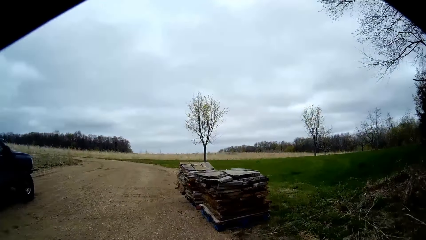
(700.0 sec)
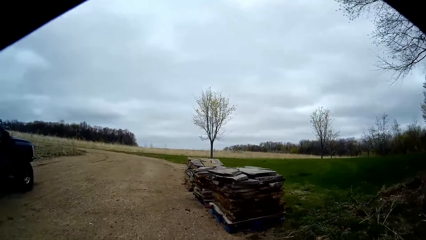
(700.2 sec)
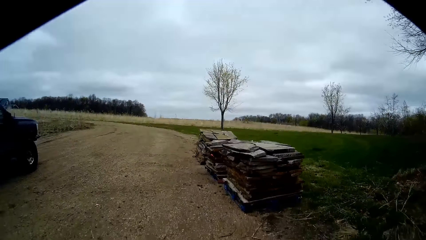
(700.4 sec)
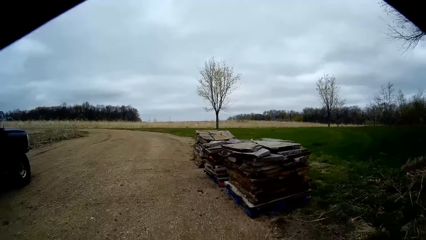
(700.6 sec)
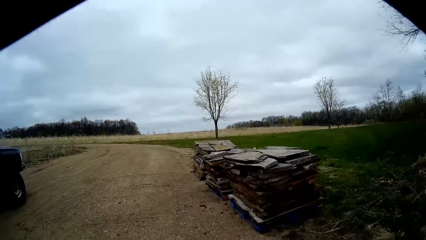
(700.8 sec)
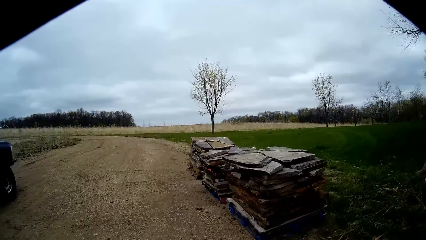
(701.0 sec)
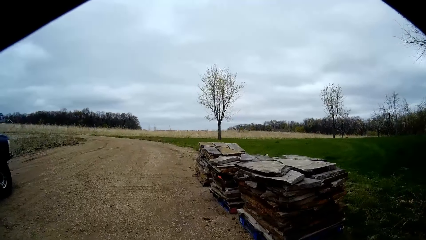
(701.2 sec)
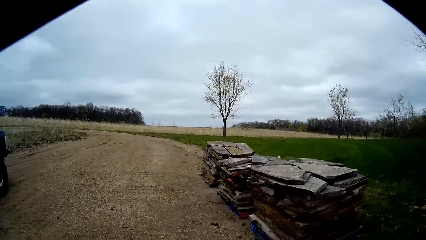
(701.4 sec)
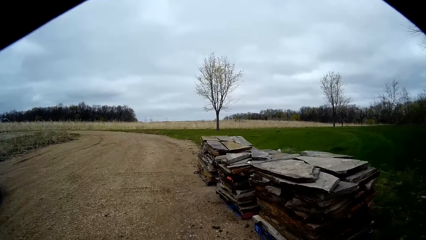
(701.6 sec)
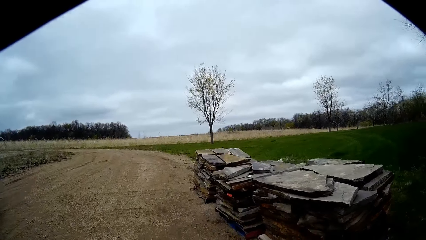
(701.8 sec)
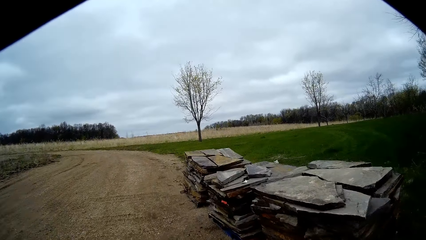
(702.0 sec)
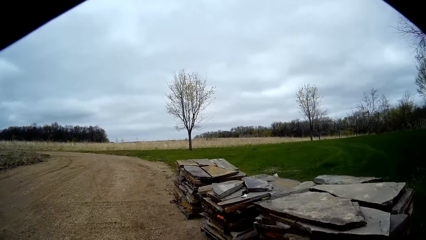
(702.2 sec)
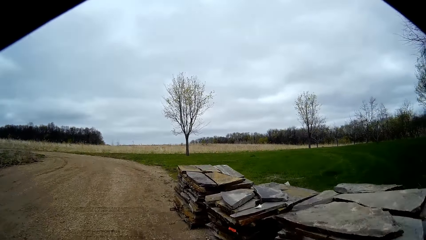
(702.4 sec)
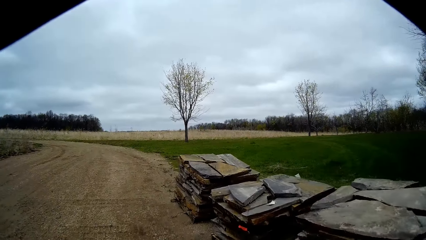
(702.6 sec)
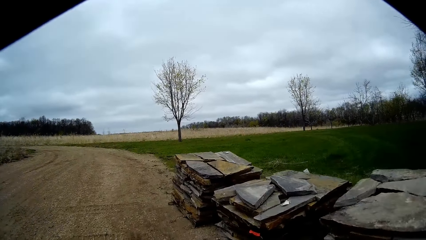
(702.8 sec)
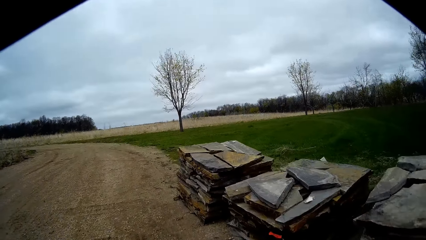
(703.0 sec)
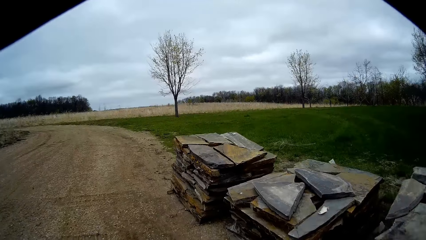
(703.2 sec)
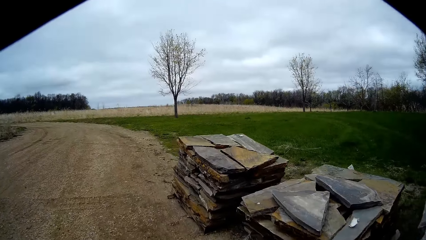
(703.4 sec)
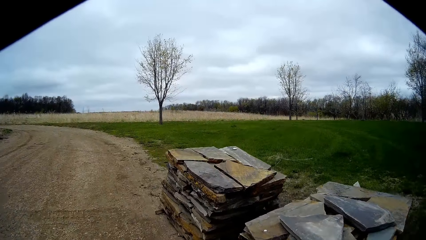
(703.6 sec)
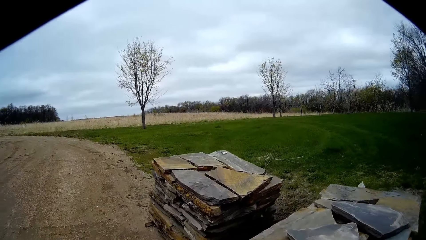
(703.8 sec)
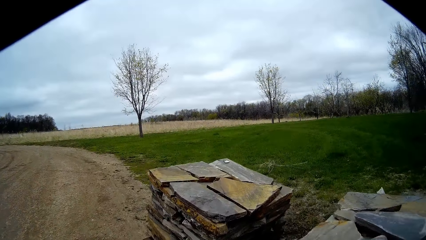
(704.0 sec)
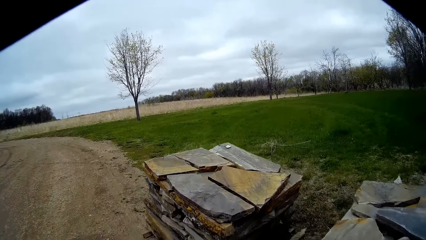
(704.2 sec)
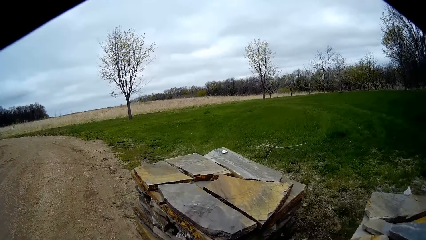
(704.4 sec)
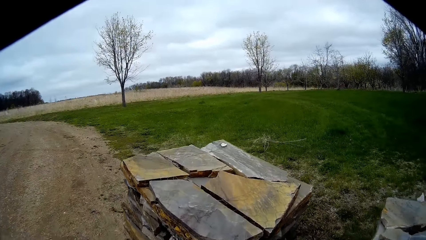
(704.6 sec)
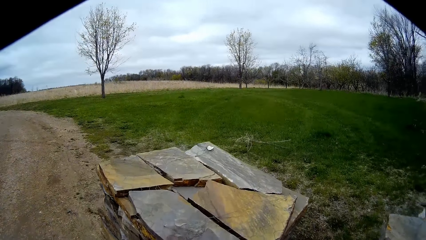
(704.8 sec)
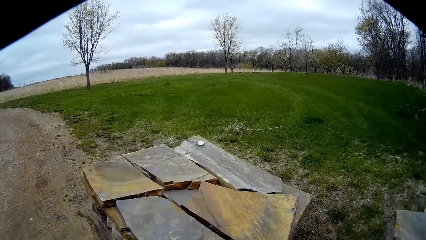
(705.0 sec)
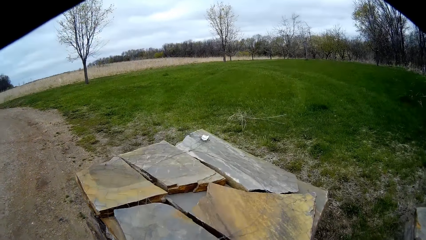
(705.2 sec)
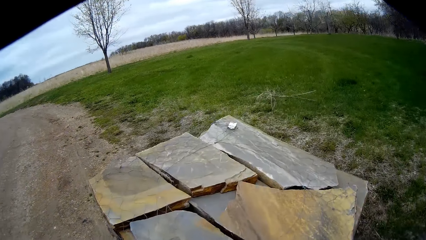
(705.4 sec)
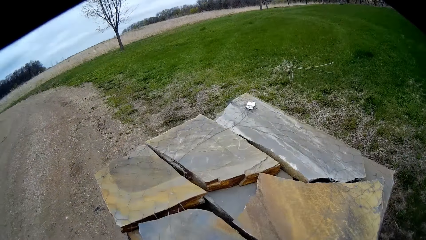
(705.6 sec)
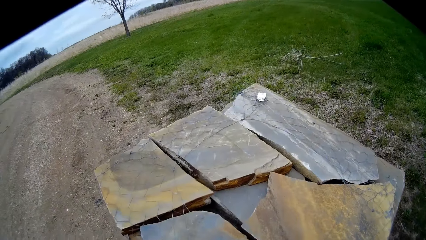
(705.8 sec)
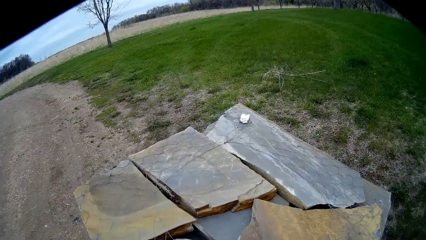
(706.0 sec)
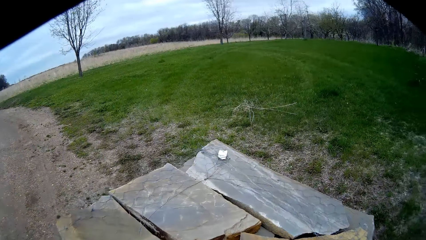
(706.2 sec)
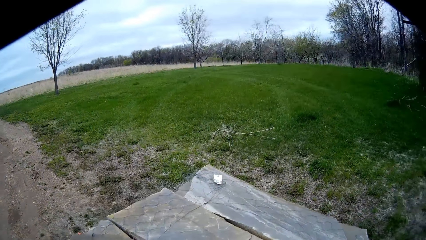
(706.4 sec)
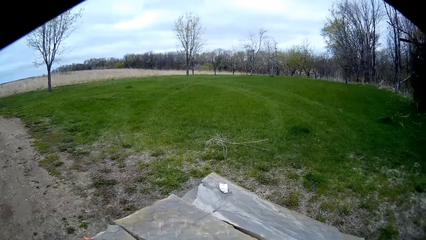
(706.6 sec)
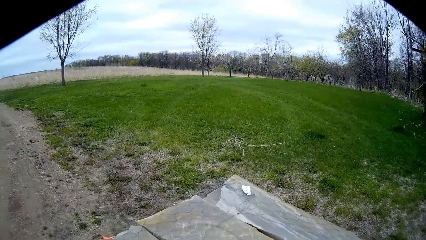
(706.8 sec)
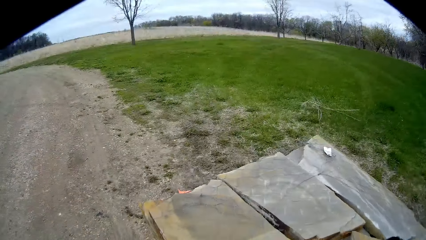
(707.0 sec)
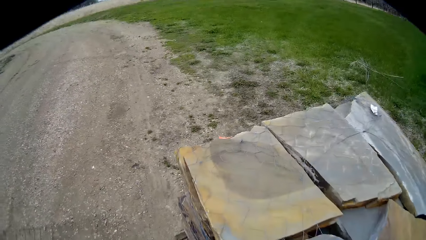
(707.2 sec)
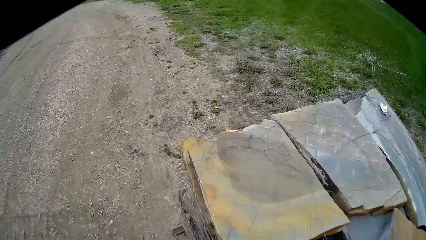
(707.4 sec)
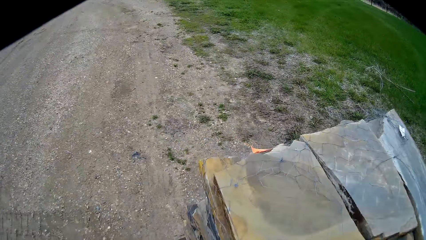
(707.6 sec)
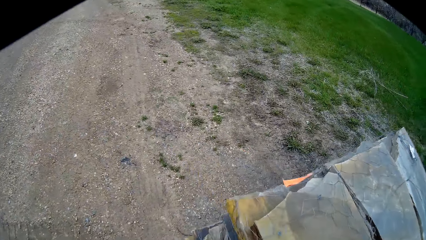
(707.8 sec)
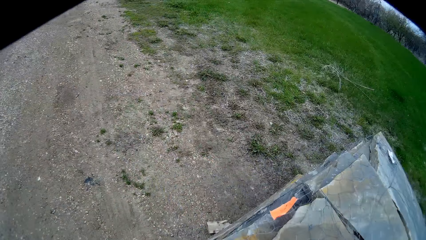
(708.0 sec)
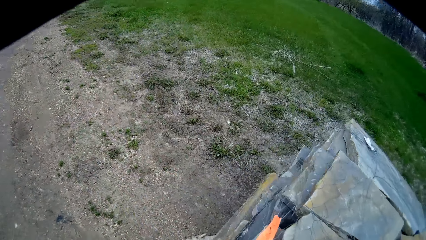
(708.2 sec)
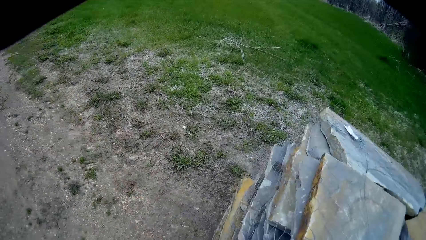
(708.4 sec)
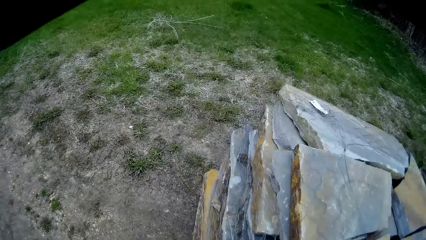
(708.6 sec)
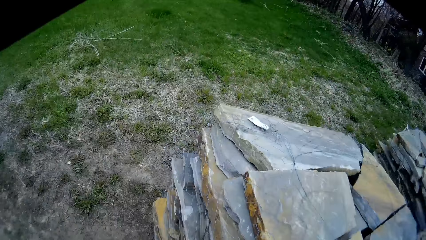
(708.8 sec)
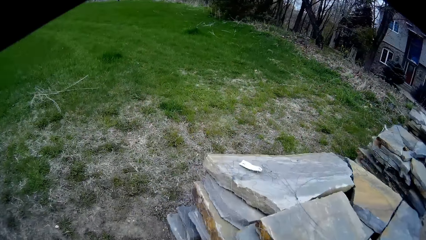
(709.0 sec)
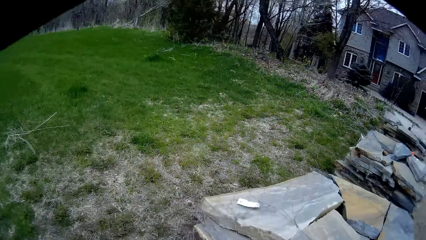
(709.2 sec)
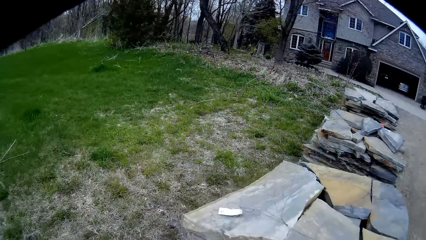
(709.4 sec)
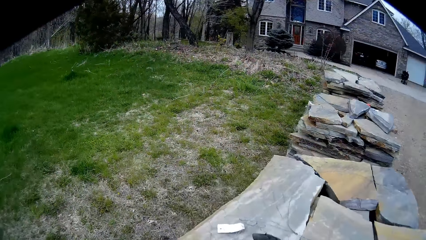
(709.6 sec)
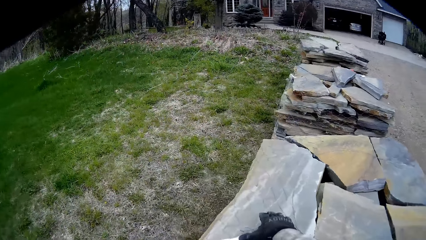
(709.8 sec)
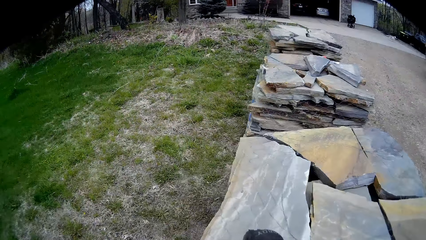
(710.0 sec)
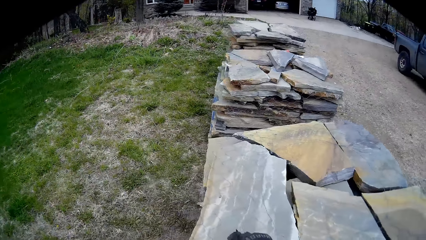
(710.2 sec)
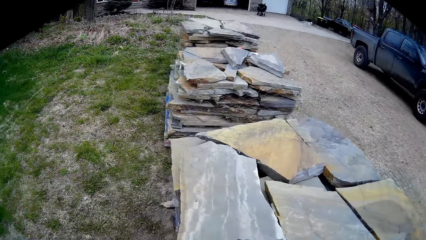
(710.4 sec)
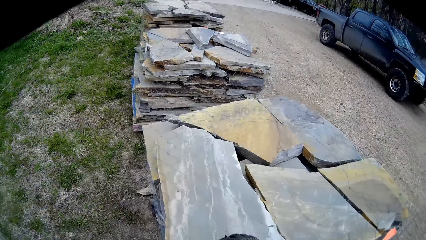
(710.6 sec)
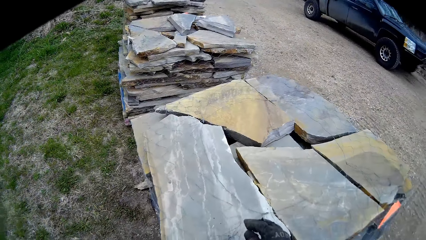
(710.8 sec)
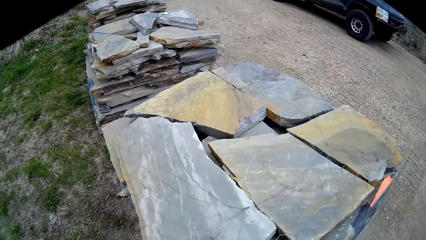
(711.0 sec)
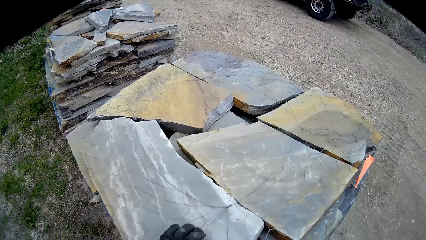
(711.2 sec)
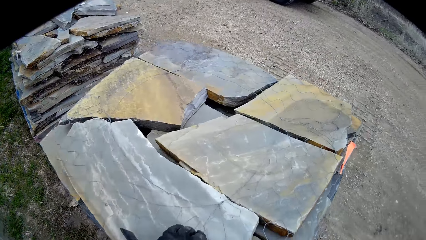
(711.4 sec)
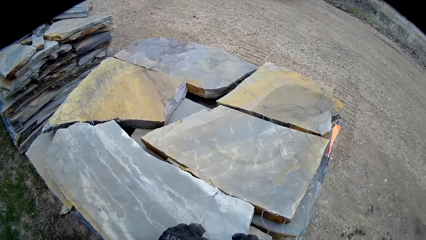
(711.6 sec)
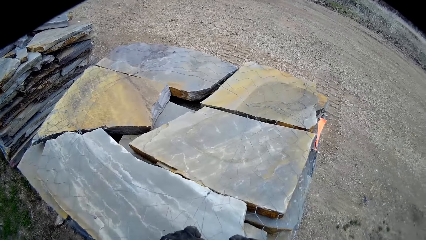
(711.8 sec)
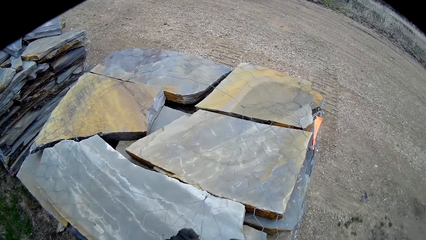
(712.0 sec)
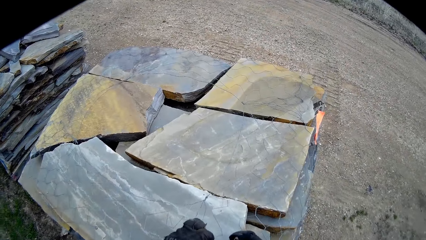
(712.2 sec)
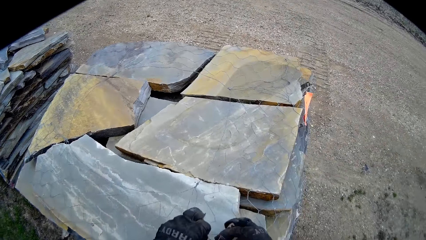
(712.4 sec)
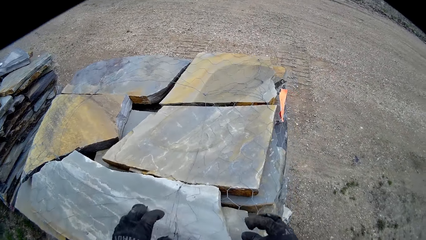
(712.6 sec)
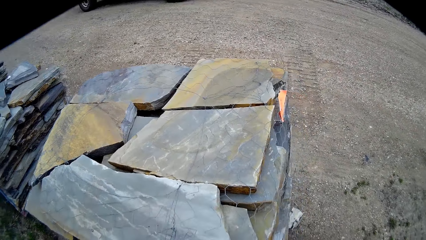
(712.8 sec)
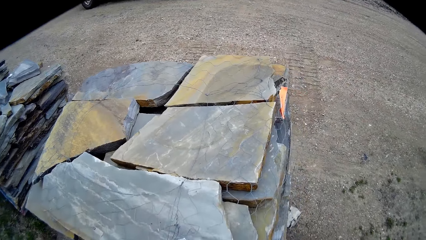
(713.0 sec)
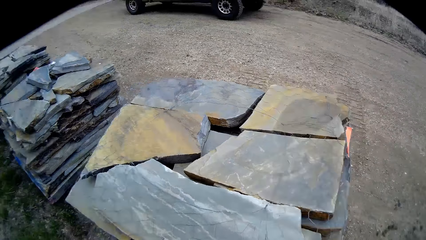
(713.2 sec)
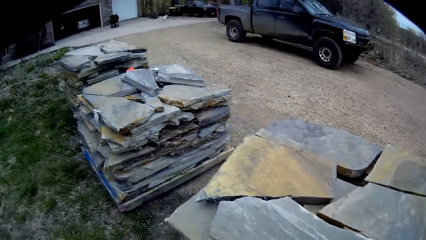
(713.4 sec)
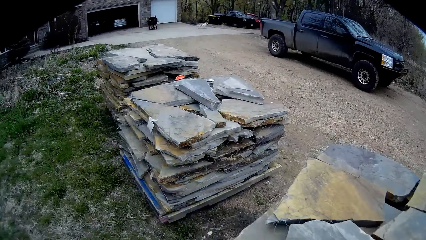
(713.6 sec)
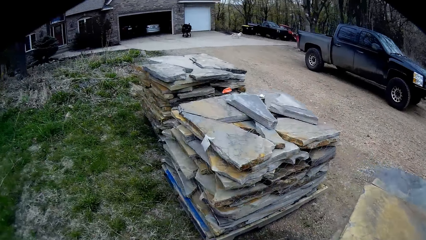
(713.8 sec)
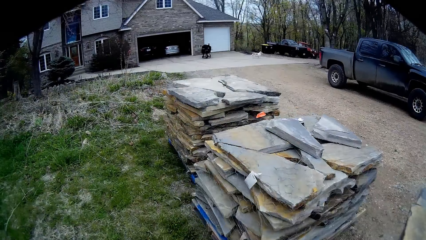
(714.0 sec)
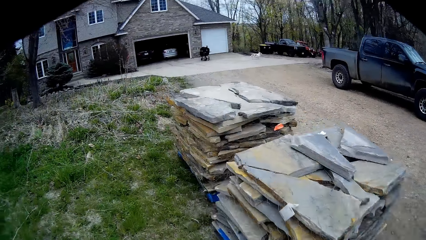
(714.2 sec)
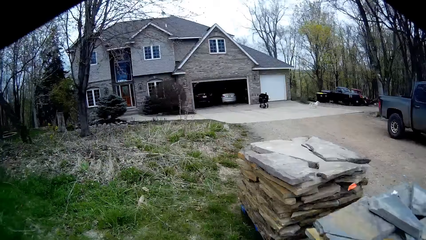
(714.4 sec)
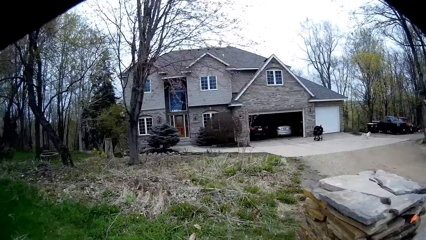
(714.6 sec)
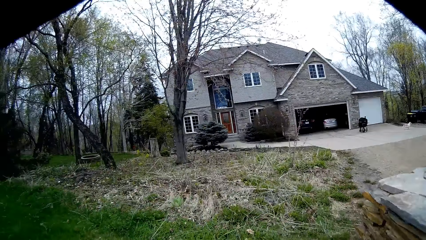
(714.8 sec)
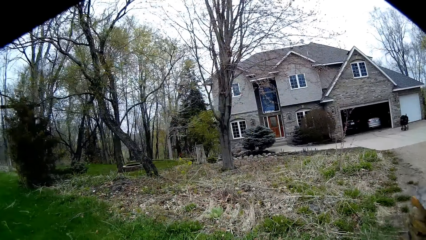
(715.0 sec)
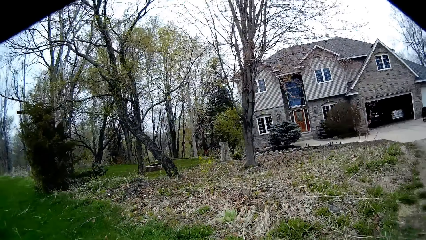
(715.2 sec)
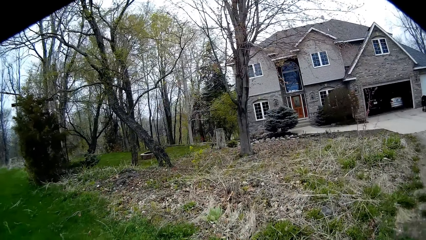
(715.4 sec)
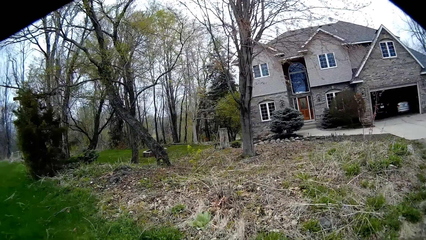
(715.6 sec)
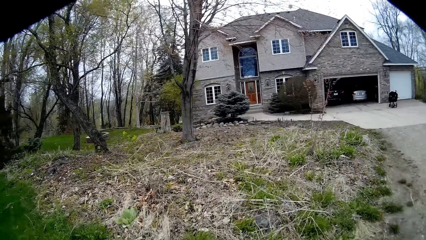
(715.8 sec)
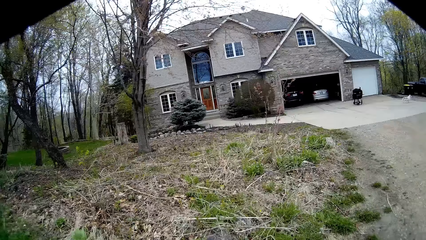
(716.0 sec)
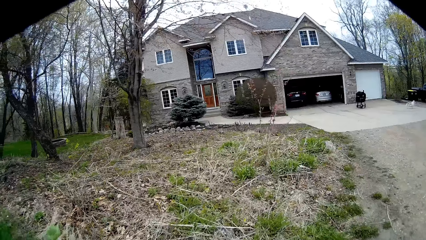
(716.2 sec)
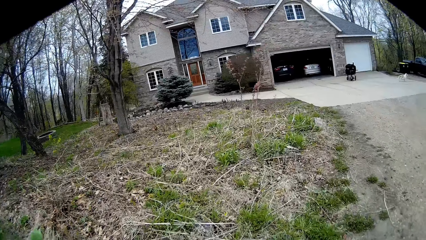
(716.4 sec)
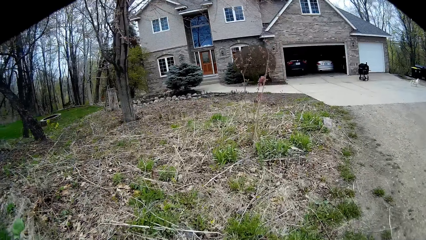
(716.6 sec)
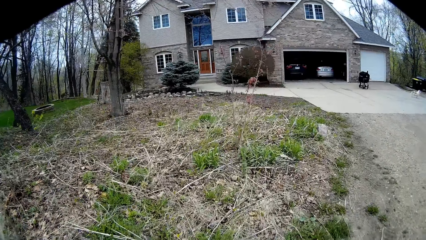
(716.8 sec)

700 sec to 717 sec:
The camera wearer touches the stone. He touches a wire mesh with his right hand. He touches the stack of concrete slabs with his left hand. He walks in the garden.
